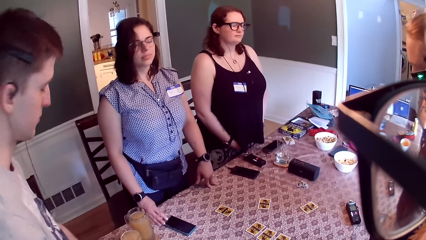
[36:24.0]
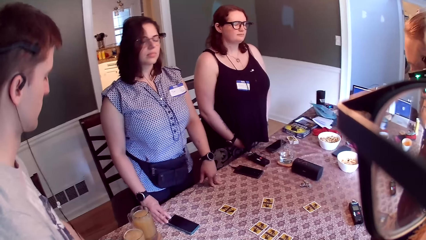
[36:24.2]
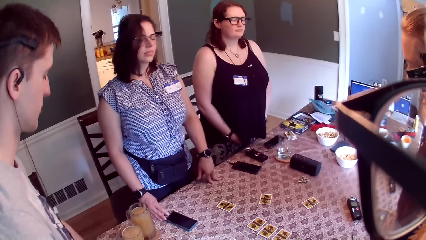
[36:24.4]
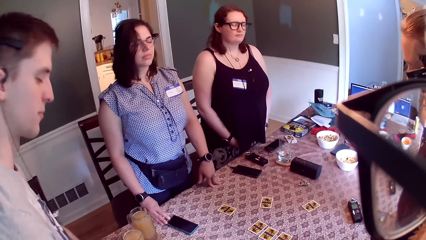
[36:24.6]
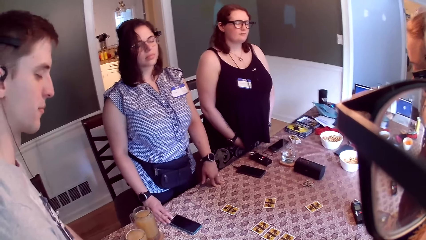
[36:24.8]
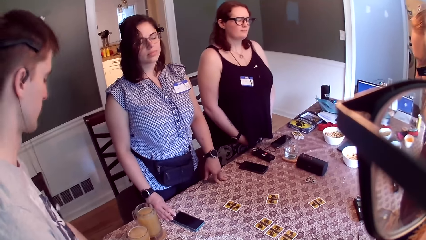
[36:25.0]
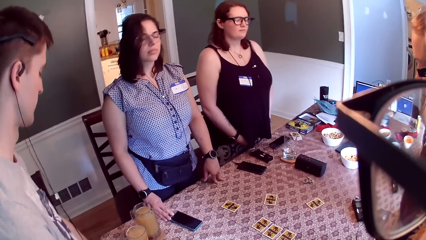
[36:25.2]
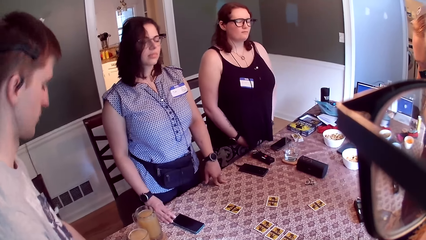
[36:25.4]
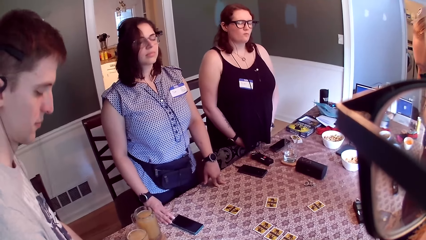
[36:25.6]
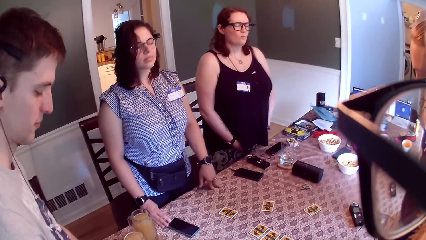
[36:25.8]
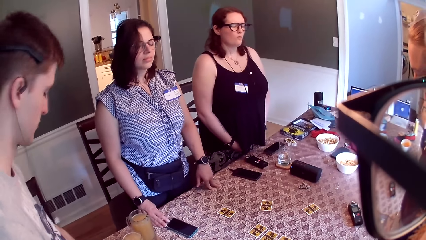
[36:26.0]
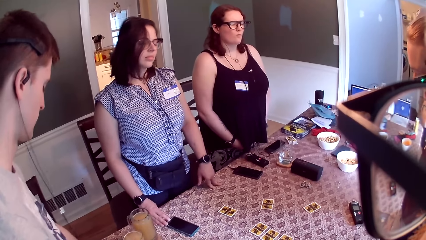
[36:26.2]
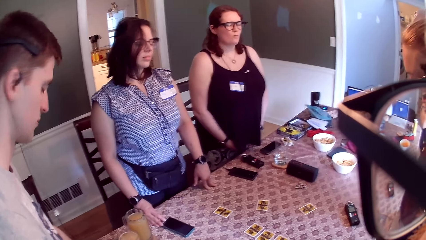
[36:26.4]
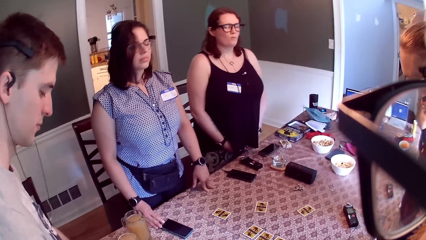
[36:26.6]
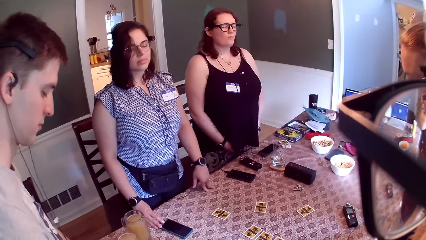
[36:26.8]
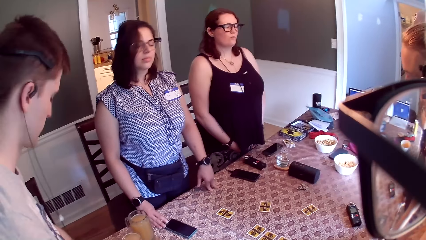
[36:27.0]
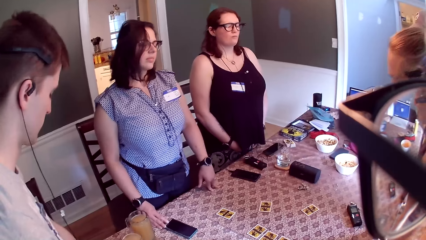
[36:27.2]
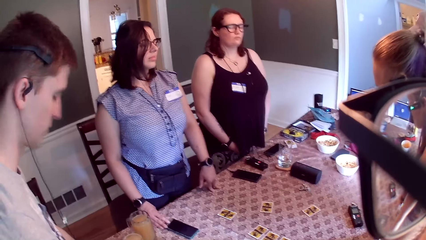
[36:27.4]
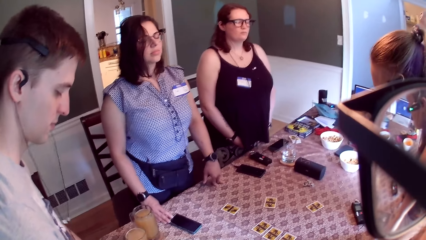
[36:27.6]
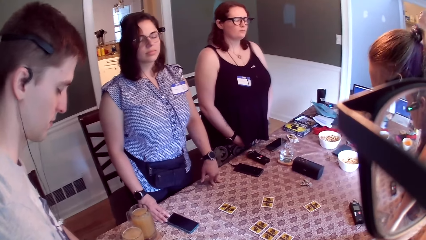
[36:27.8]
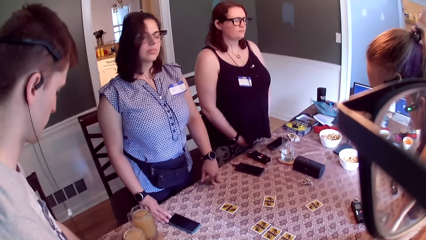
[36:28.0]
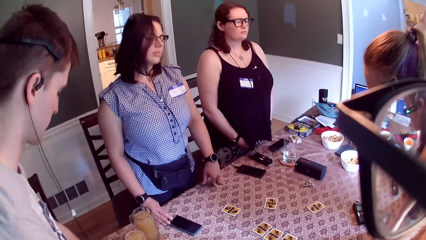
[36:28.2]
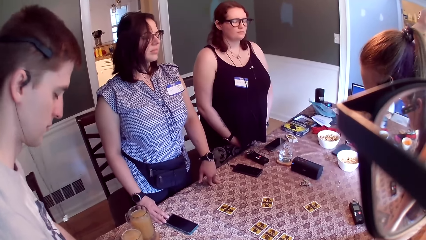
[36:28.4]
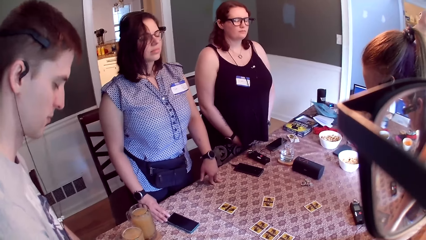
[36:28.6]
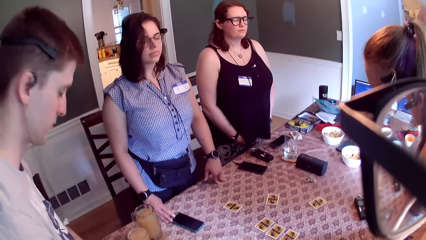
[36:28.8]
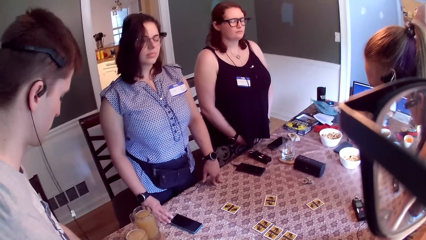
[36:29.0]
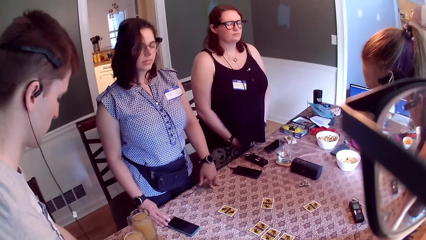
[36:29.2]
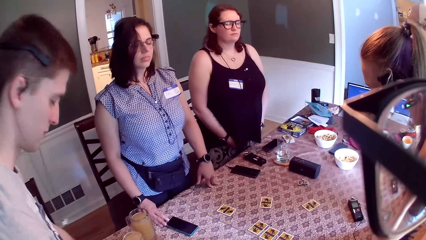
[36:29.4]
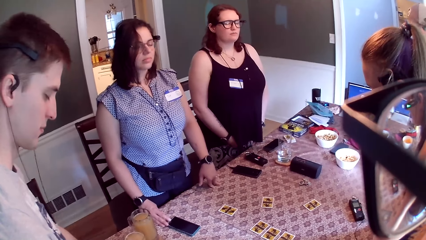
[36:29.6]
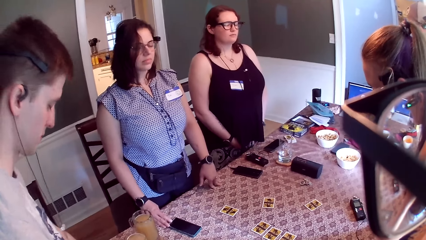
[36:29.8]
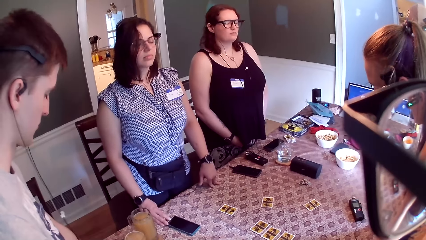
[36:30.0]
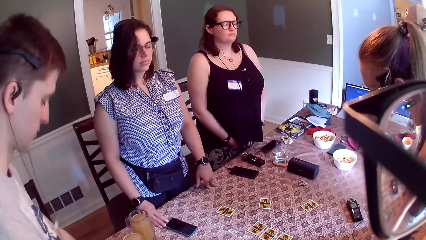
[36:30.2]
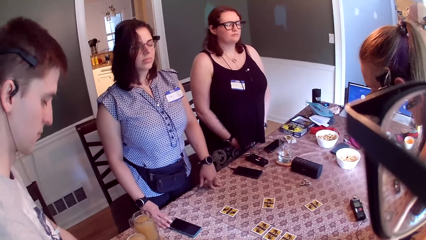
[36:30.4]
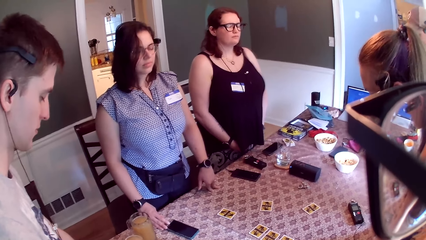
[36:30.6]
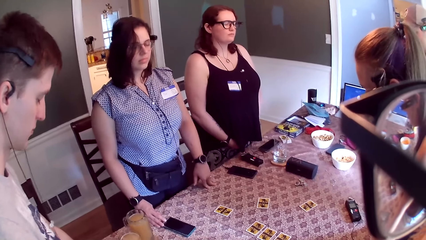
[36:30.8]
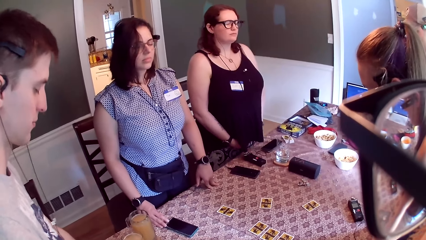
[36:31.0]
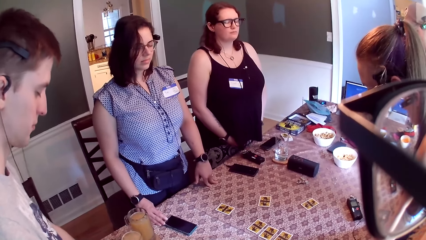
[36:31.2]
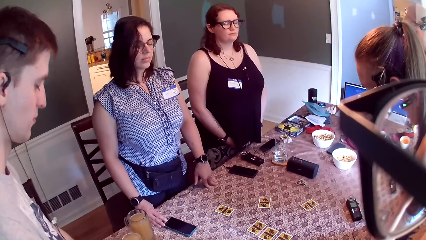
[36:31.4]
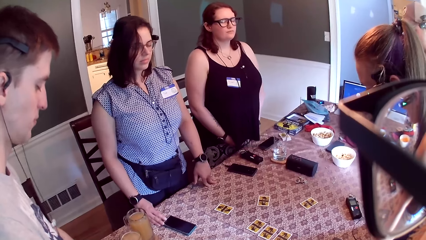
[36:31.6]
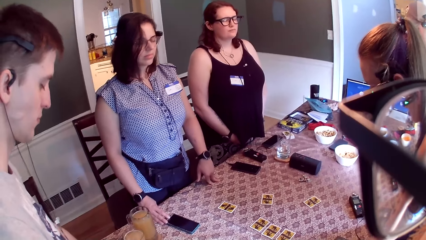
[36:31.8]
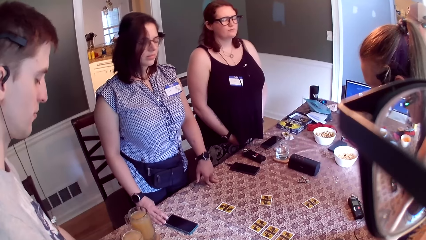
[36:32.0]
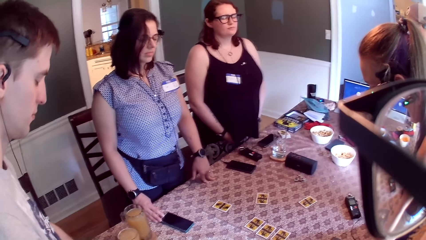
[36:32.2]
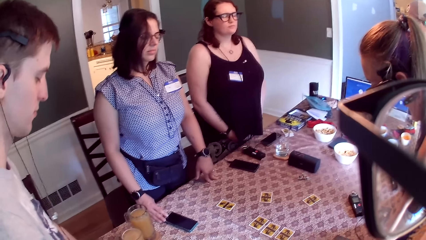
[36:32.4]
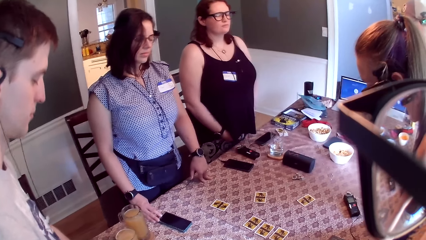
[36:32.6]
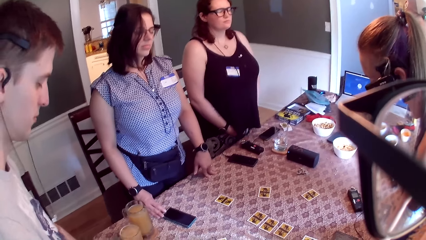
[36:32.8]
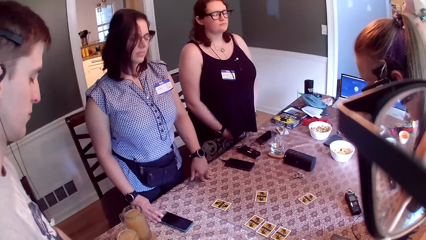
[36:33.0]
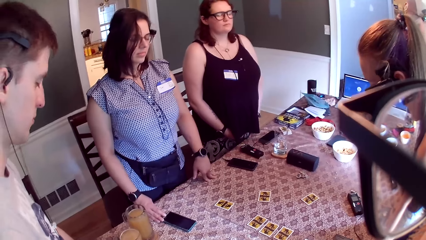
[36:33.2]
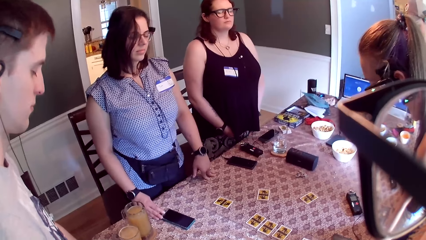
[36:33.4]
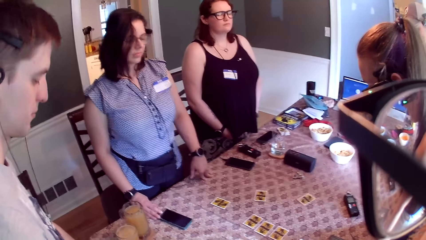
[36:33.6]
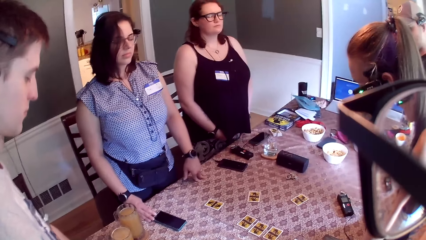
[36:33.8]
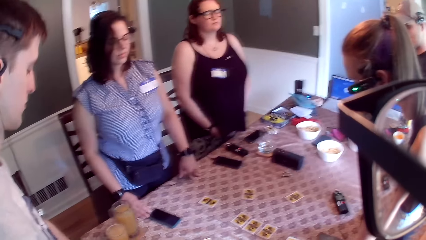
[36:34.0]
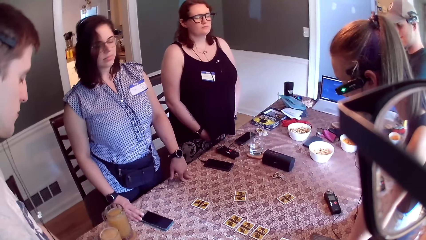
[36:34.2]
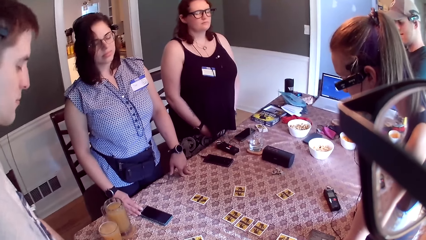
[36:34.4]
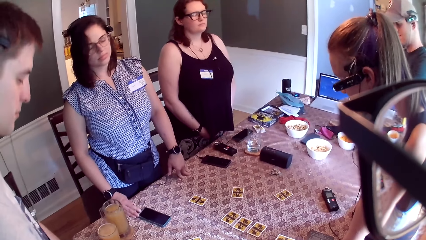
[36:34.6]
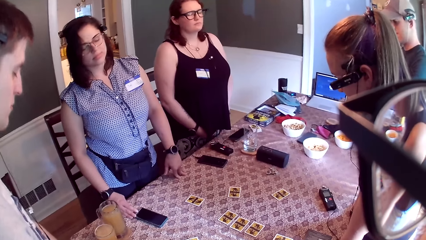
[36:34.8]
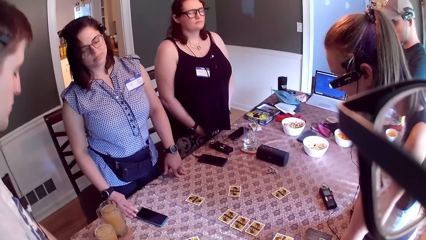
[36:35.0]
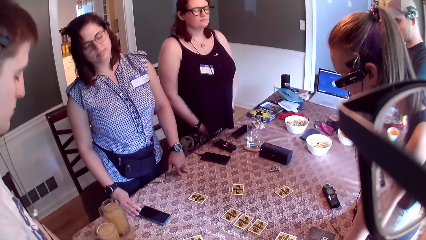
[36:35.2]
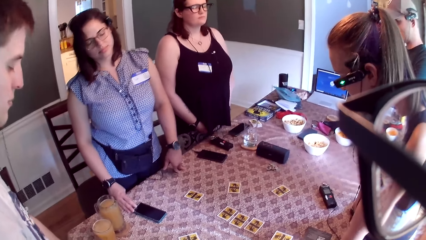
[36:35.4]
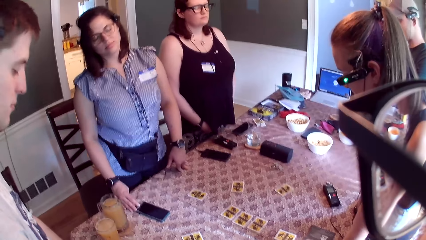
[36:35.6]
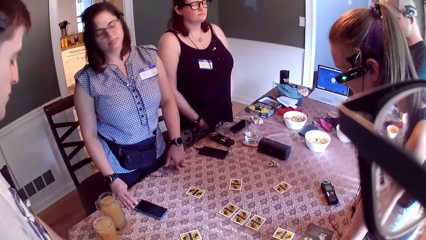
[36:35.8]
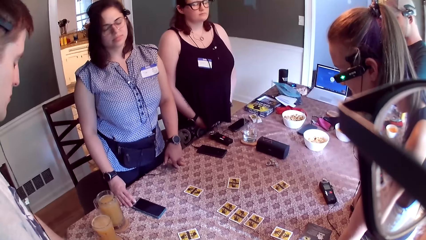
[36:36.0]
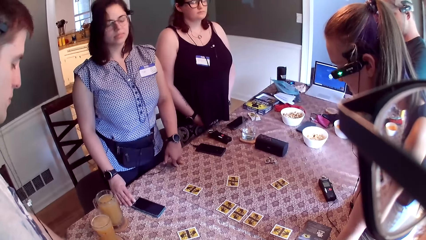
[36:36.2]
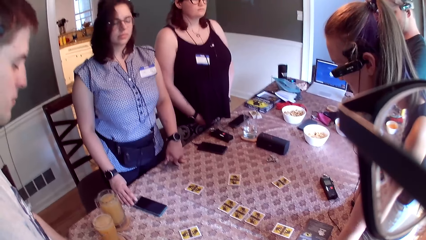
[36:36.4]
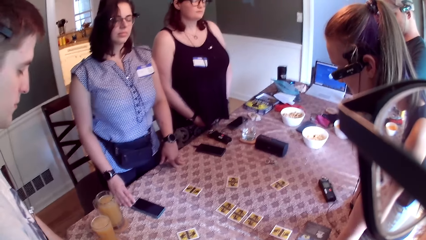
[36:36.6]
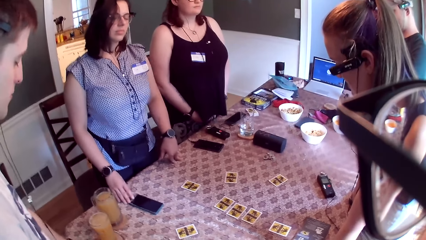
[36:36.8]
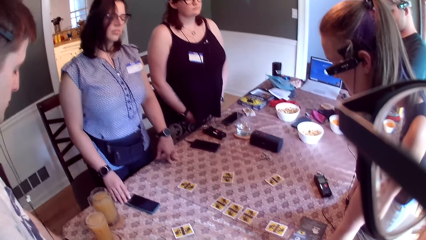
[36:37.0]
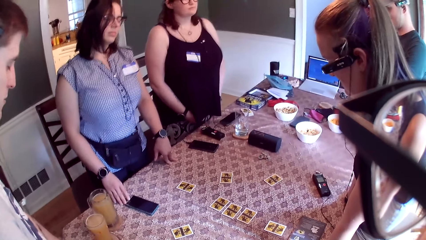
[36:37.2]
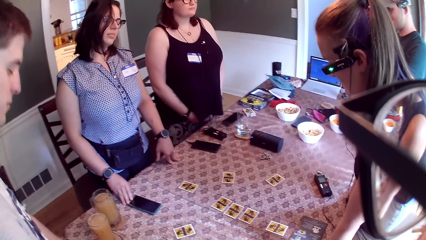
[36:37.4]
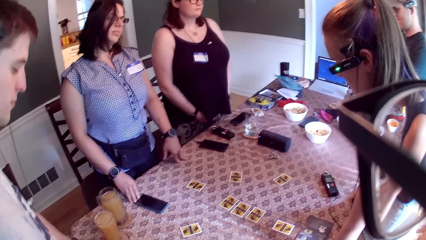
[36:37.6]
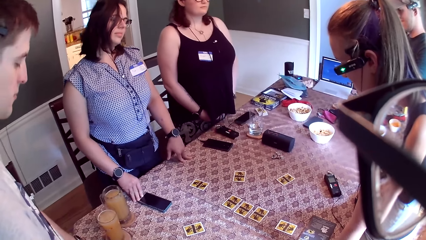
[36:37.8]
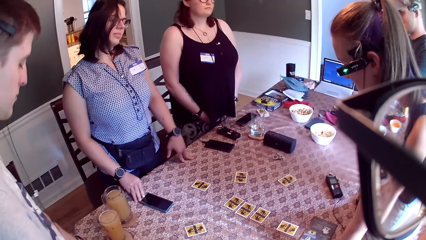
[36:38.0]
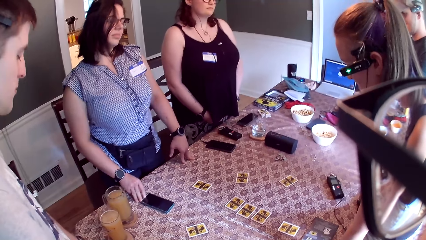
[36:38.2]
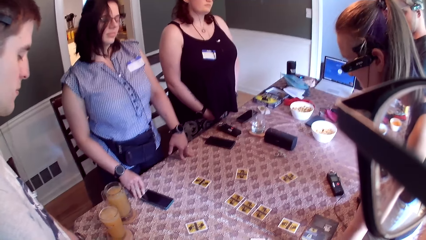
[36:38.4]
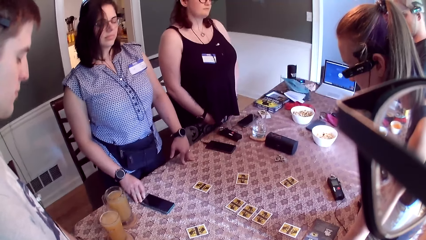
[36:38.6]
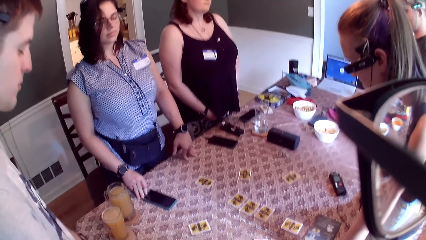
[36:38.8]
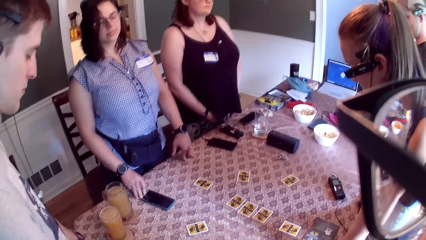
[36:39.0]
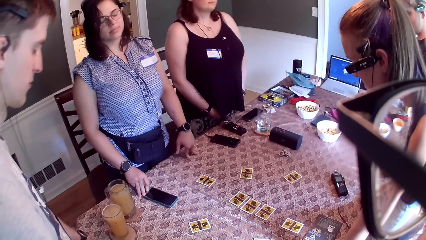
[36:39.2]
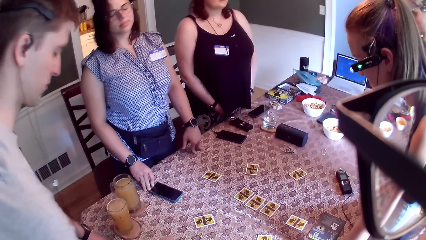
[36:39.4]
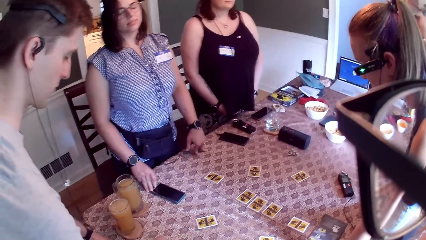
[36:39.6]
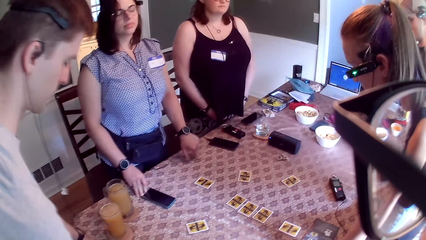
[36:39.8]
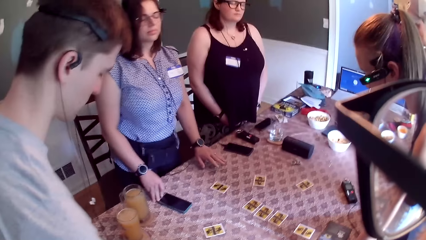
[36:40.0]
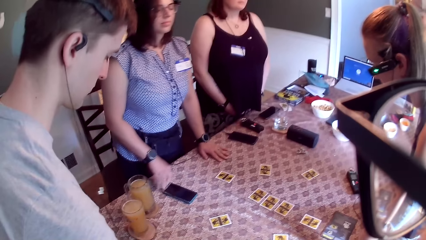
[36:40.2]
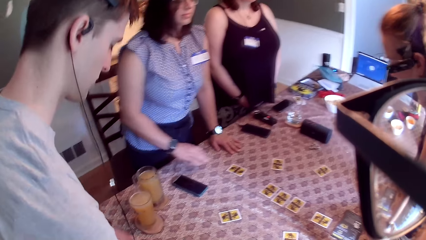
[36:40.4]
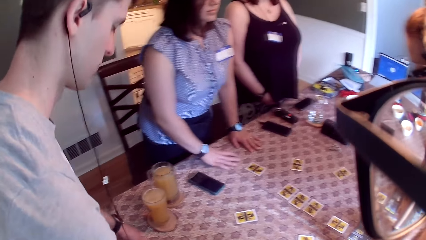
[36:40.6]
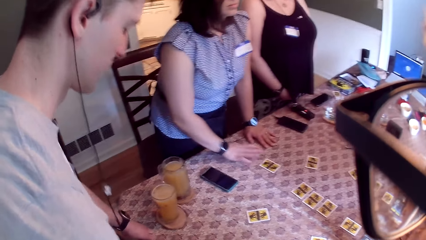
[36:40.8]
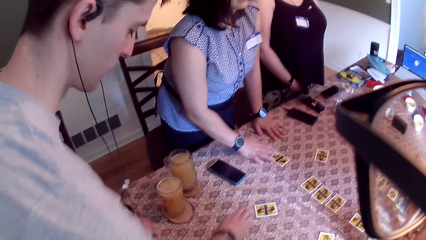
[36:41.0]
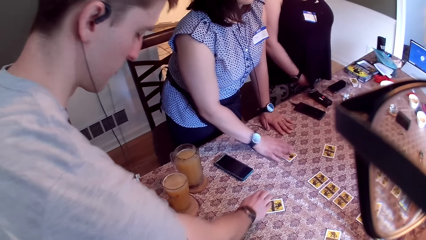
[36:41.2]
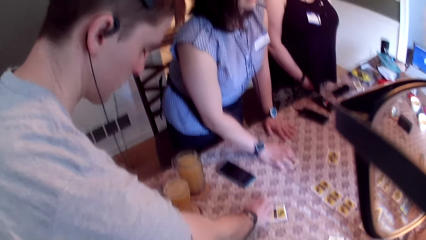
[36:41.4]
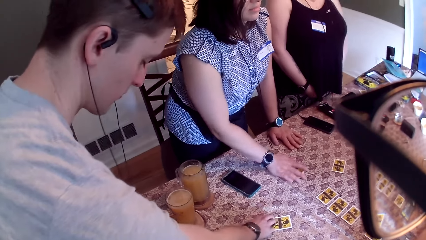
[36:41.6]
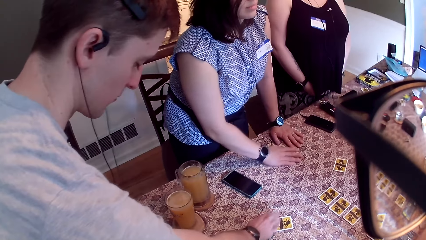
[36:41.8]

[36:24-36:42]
The camera wearer listens to music. The woman rests her left palm on a table and scrambles the table with her right hand. A man stretches his right hand across the table. The woman grabs a card with her right hand.
